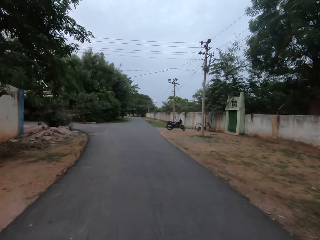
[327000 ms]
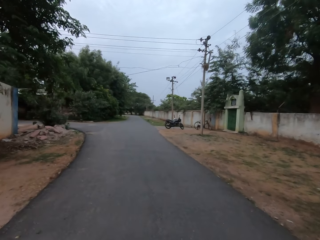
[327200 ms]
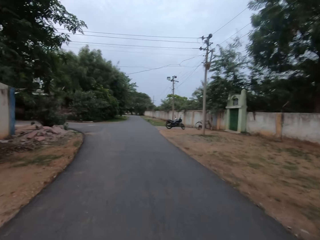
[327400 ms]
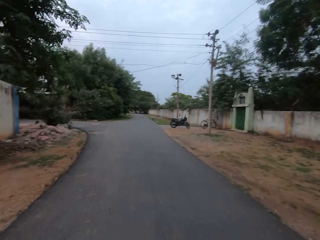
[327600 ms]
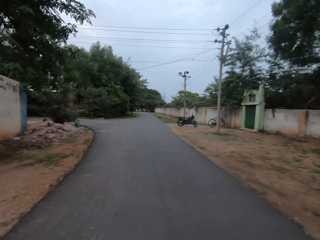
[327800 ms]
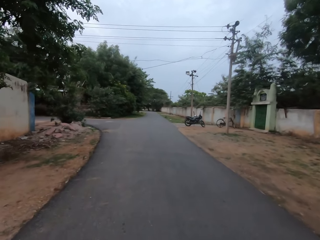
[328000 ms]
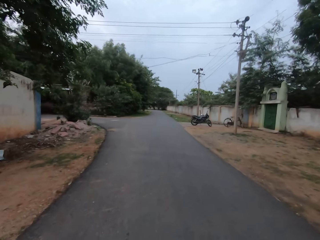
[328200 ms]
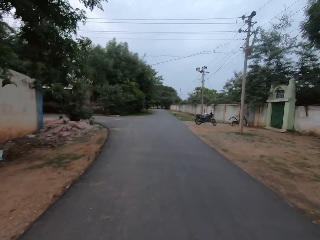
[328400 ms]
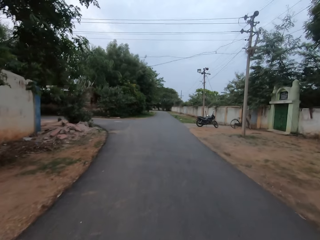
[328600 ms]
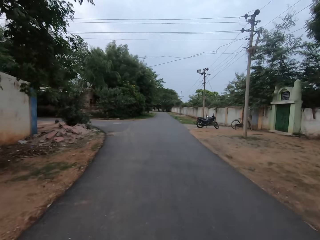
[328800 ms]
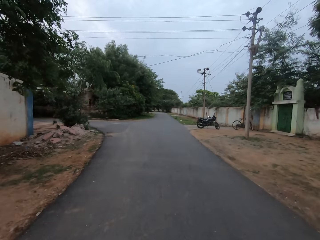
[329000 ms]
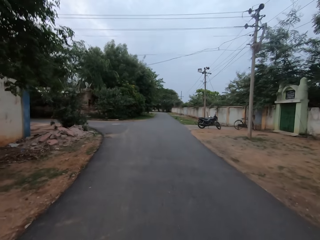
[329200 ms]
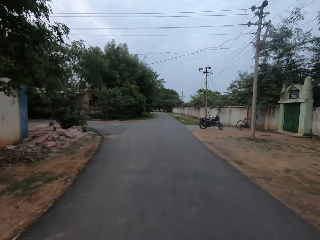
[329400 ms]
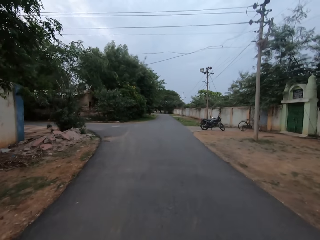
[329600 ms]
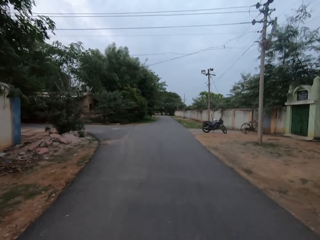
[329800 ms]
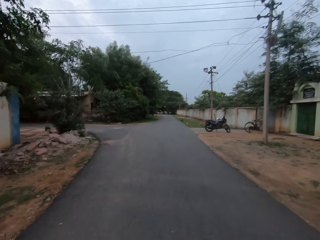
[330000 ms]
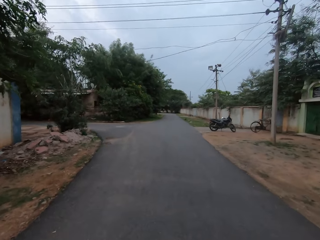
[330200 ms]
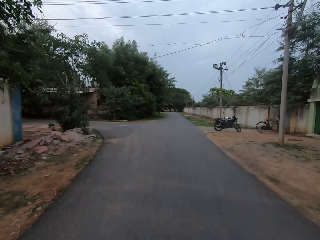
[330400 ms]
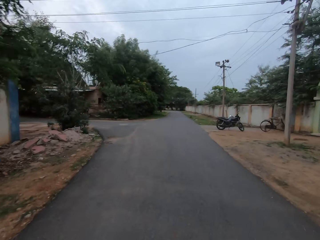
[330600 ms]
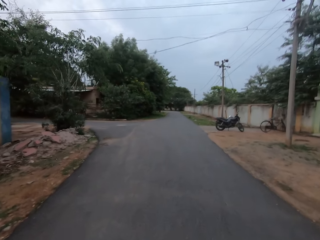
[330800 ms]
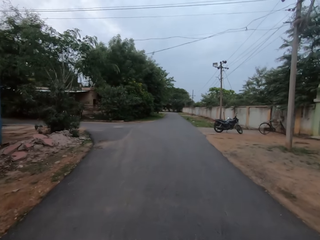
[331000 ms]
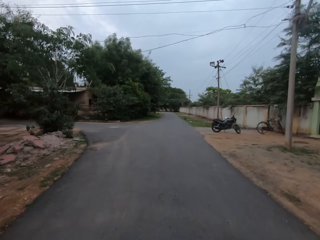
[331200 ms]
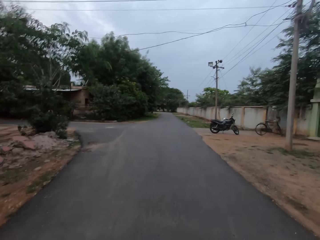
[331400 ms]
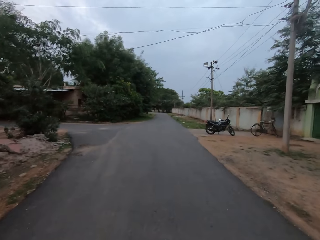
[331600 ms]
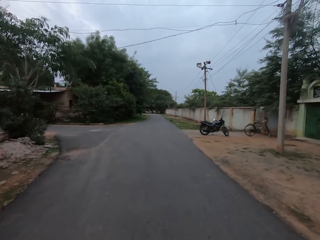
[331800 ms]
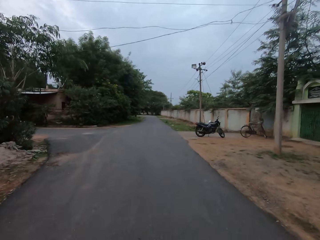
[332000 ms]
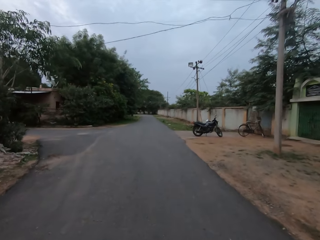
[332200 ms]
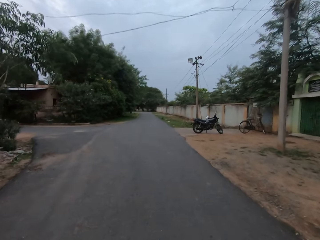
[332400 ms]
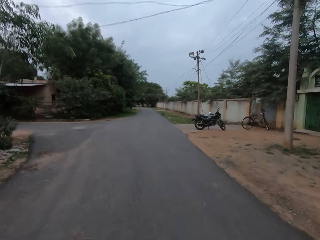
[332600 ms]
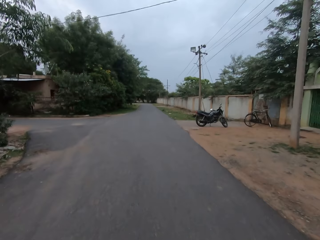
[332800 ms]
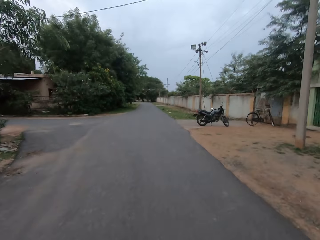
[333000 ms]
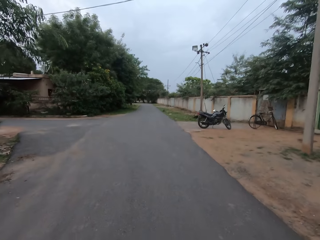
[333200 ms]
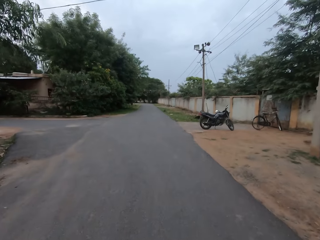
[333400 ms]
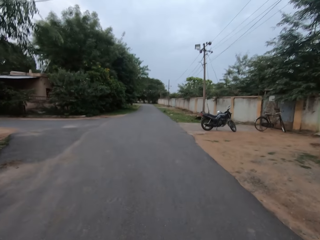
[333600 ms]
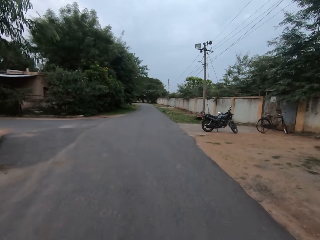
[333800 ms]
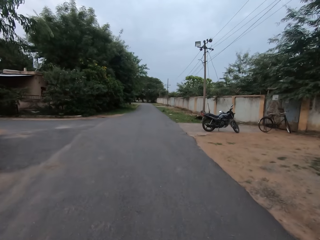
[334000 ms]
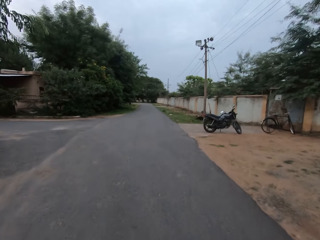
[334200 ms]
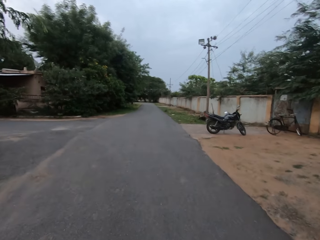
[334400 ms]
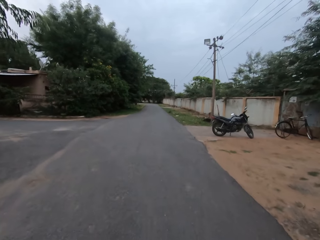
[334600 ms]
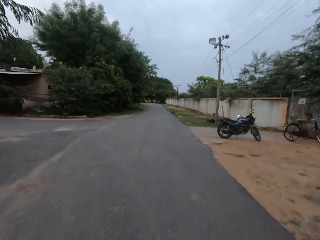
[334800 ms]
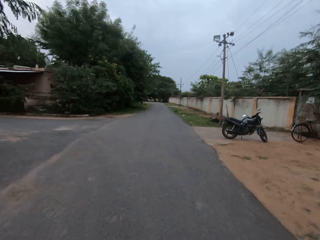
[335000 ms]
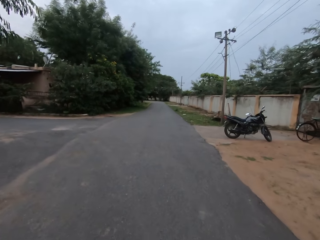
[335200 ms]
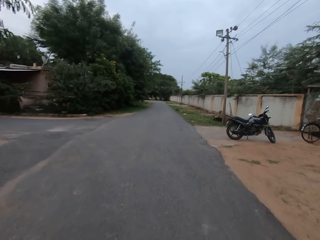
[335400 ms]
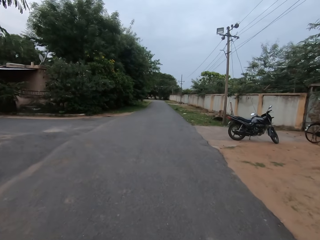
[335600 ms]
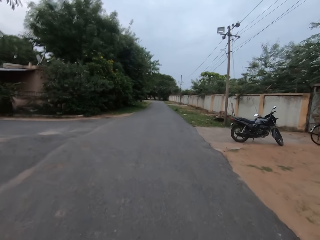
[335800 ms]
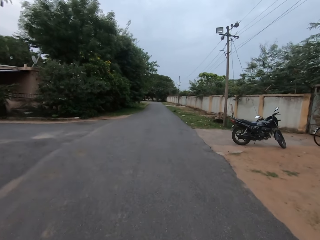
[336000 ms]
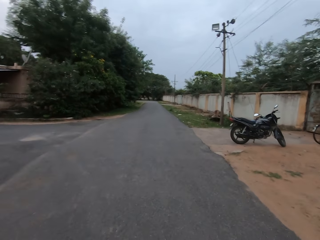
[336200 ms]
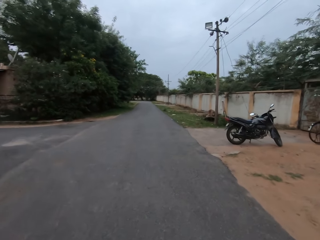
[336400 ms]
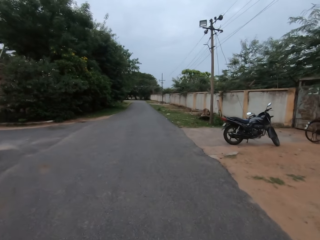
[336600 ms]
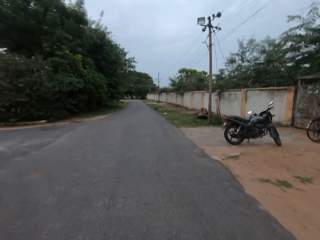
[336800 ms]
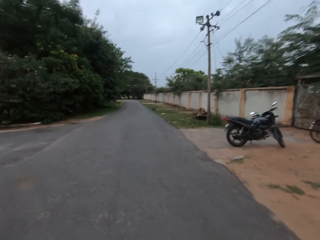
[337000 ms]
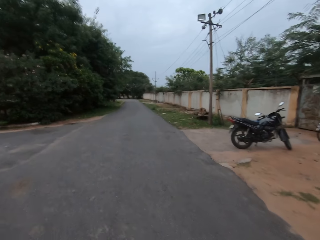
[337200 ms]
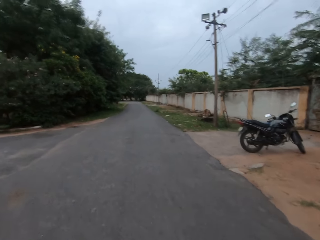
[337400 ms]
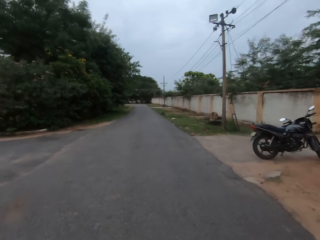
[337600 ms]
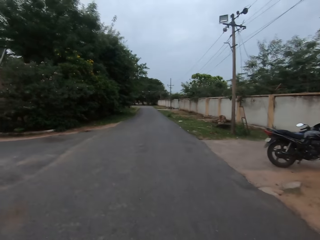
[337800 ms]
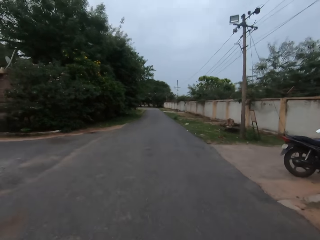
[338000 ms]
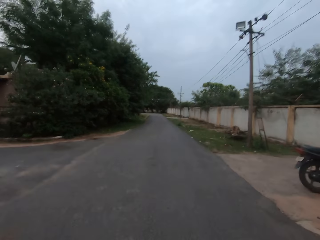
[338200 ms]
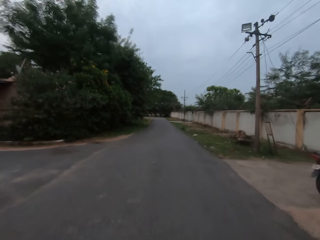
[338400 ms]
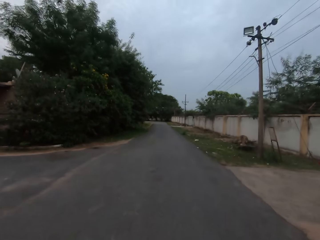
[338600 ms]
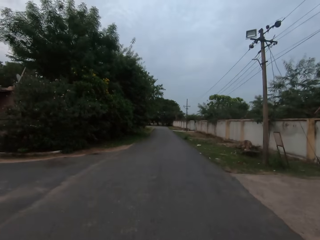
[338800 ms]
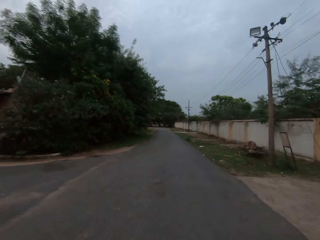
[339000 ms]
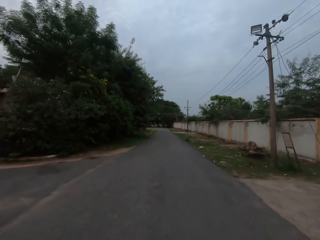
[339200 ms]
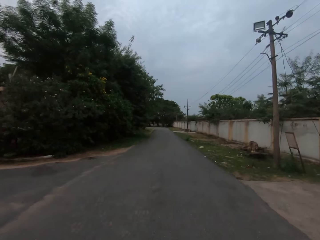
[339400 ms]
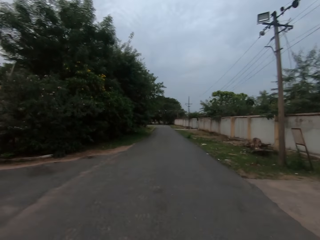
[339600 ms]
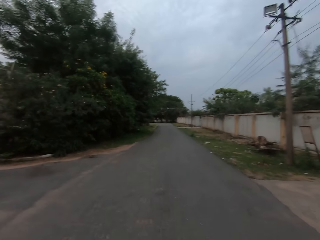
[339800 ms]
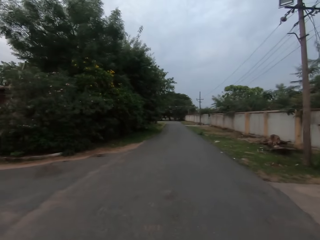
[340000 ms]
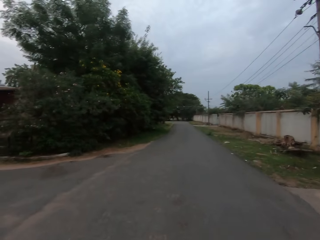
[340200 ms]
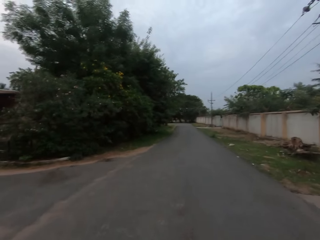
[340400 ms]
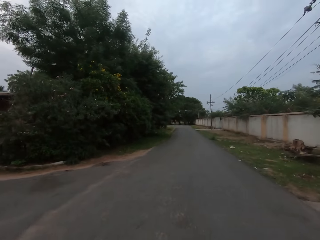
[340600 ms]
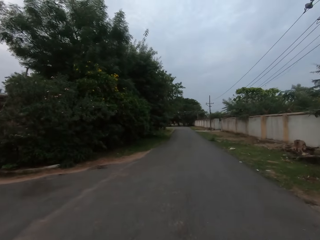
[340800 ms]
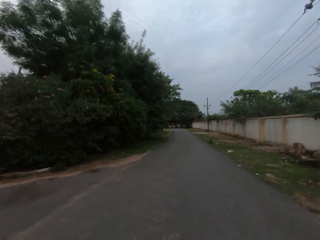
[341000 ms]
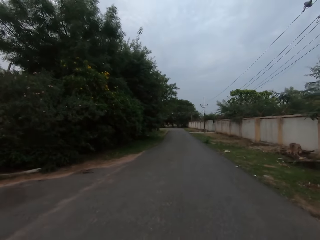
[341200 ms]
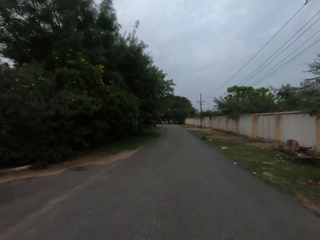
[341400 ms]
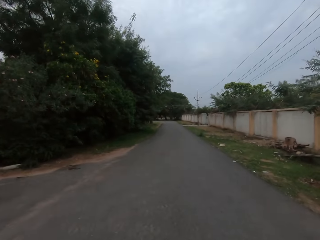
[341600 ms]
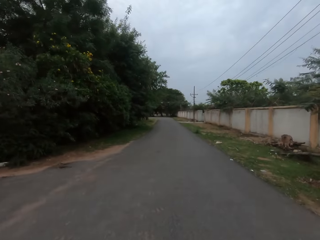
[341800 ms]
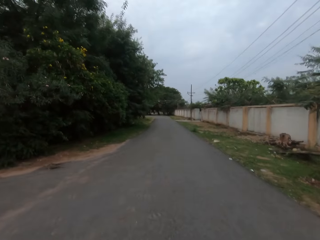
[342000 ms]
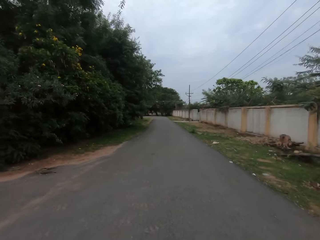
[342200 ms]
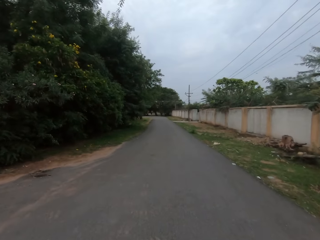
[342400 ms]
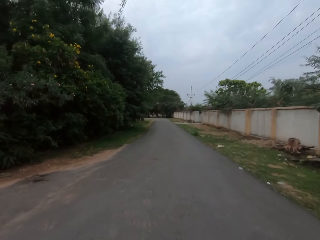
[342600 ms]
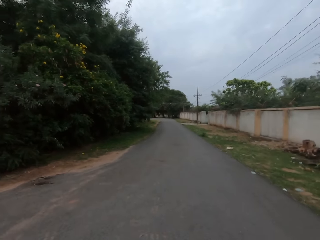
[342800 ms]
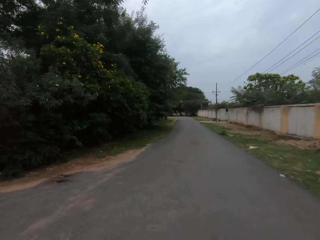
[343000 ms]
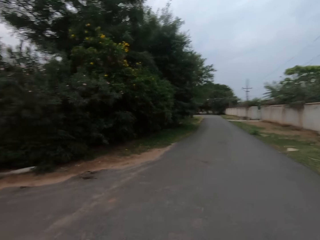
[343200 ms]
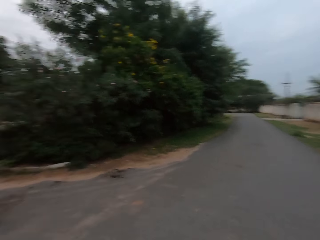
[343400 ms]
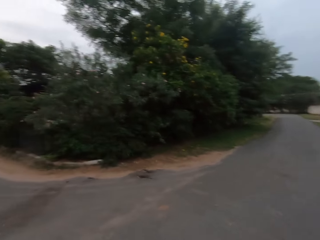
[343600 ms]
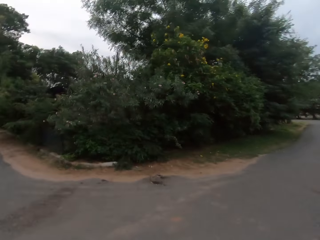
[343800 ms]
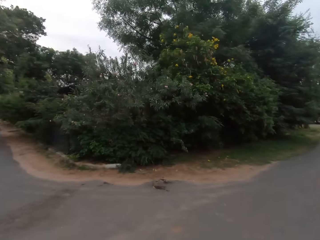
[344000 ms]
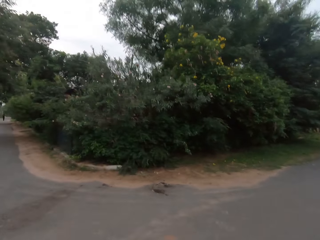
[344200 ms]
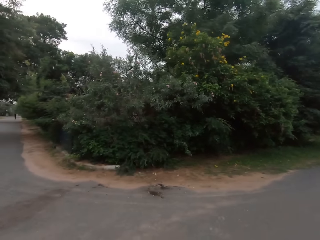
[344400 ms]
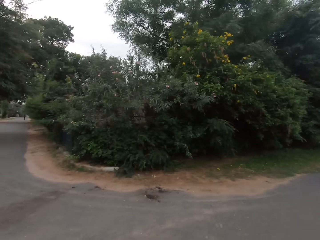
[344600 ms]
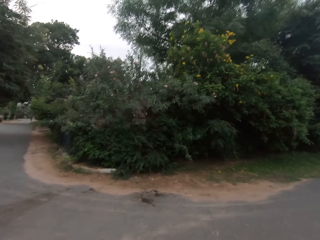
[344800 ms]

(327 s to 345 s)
A lady talks to the camera wearer on the phone. The camera wearer speaks to the lady on the phone.

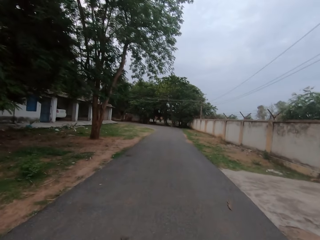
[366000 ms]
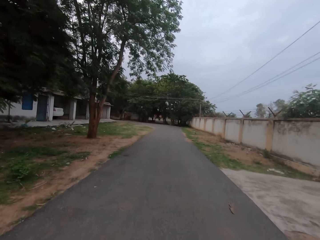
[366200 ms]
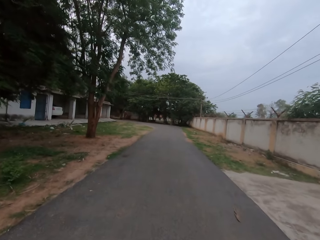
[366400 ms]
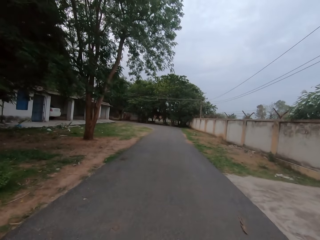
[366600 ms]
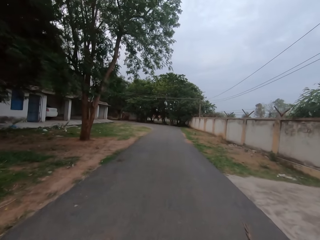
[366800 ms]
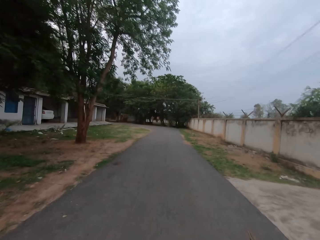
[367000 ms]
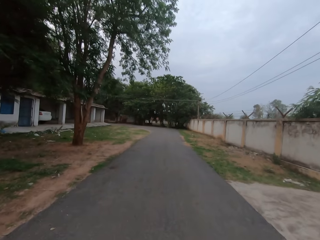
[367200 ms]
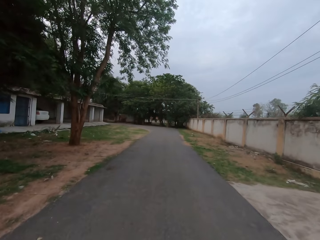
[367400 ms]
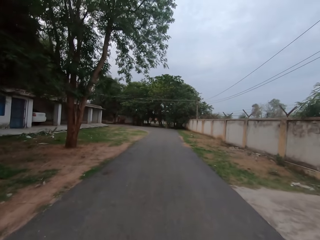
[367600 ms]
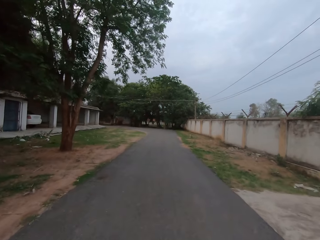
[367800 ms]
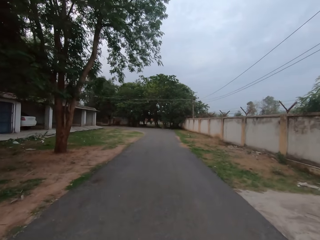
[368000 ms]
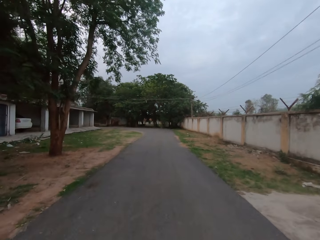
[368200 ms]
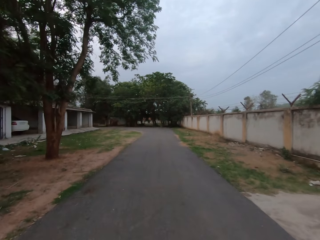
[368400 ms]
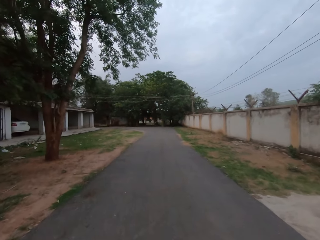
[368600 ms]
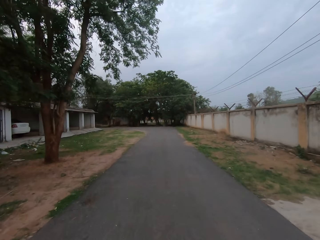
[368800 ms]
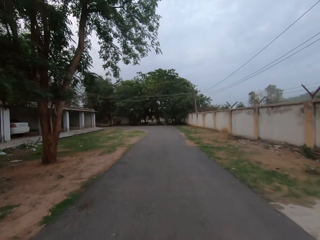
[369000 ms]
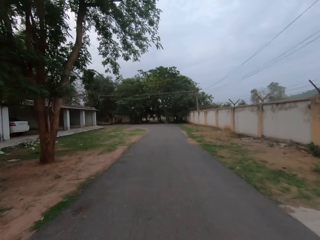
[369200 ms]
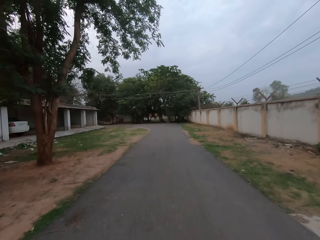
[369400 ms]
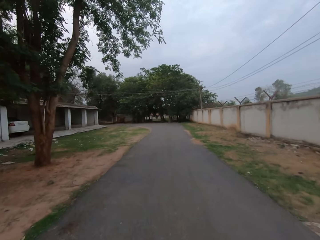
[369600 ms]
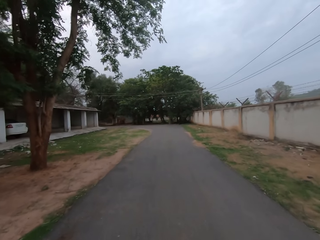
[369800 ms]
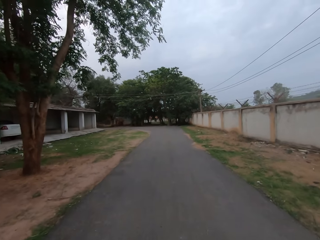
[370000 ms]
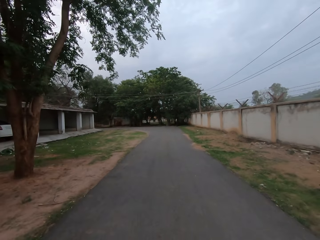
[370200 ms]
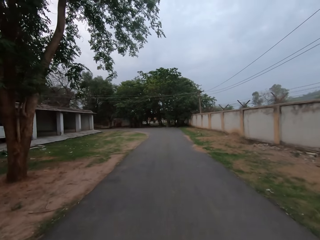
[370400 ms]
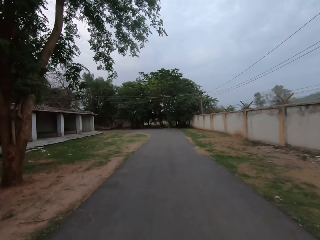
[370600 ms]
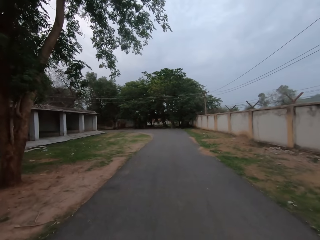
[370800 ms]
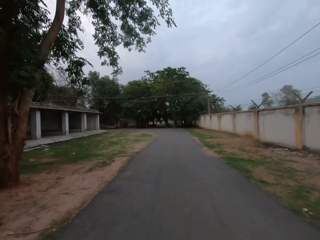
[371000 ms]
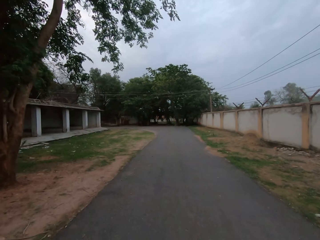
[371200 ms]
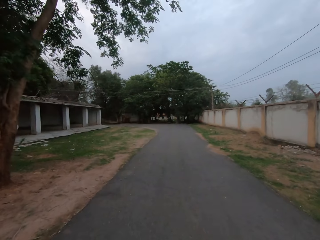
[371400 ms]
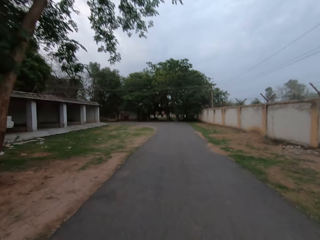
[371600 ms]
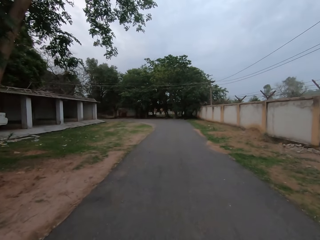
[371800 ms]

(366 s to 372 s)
A lady talks to the camera wearer on the phone. The camera wearer speaks to the lady on the phone.
